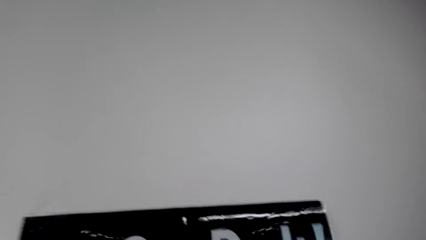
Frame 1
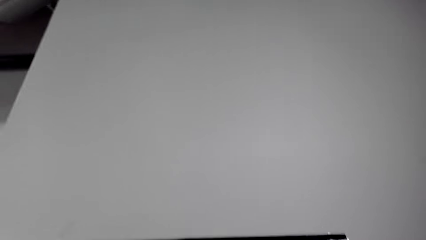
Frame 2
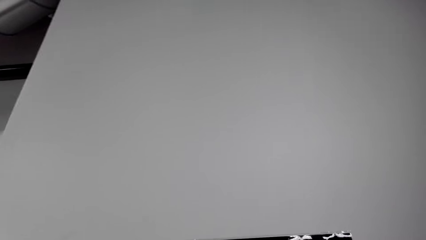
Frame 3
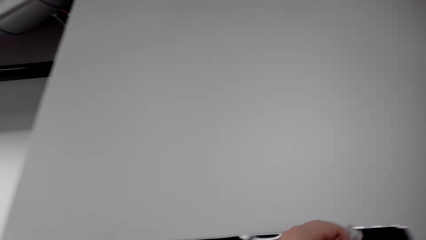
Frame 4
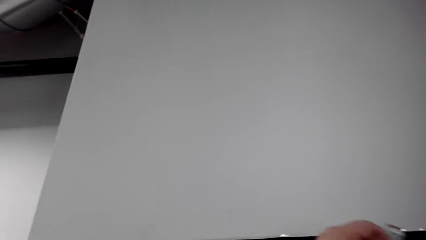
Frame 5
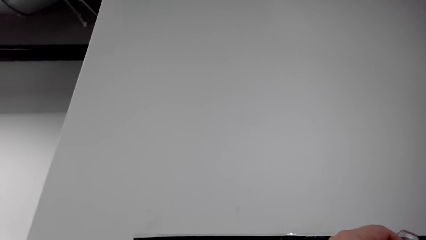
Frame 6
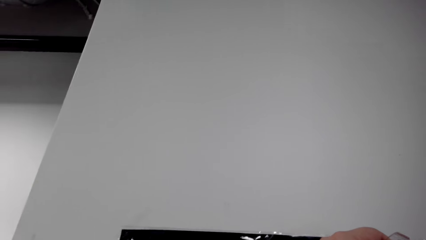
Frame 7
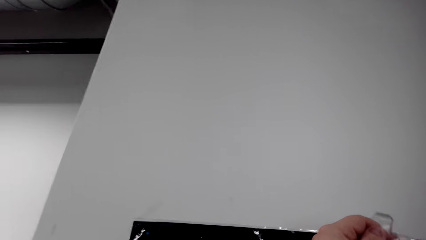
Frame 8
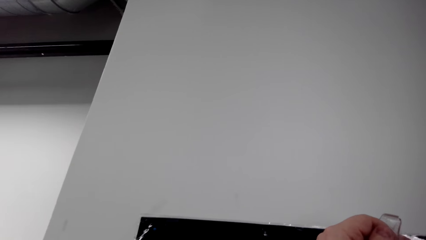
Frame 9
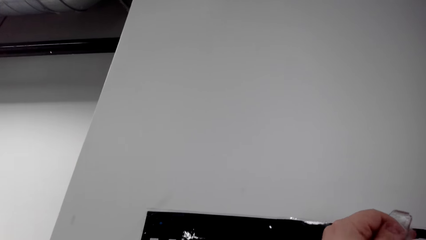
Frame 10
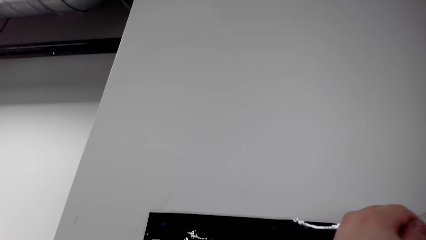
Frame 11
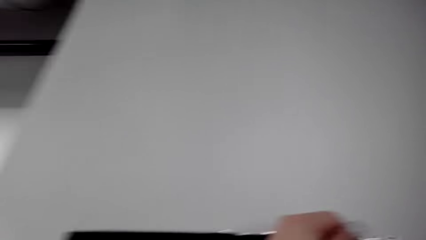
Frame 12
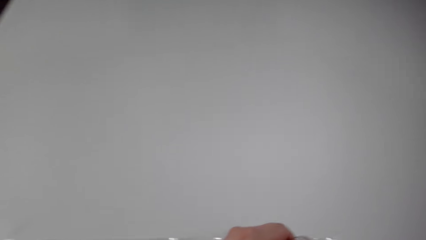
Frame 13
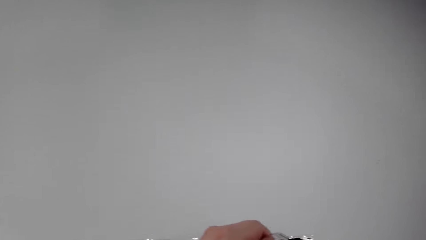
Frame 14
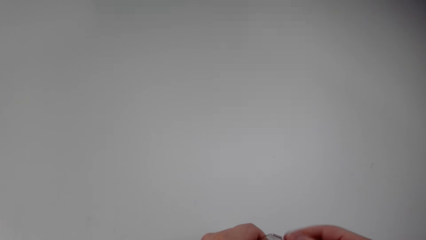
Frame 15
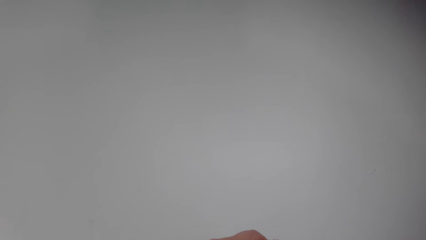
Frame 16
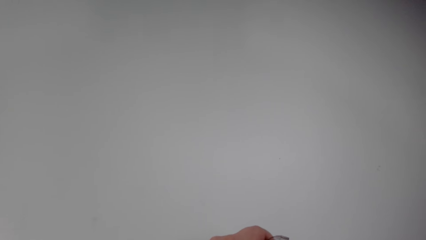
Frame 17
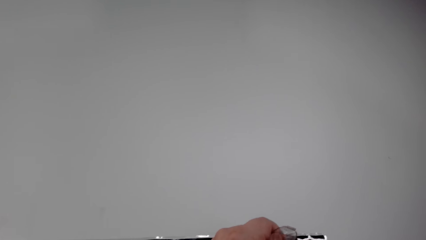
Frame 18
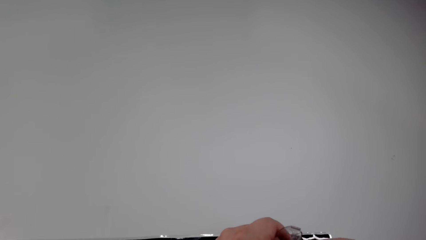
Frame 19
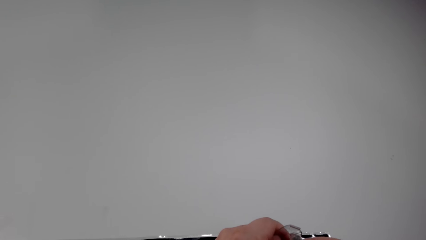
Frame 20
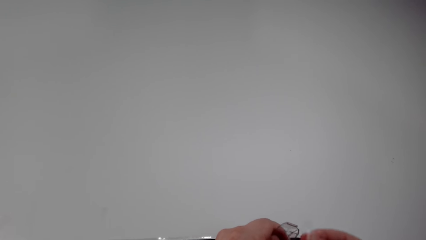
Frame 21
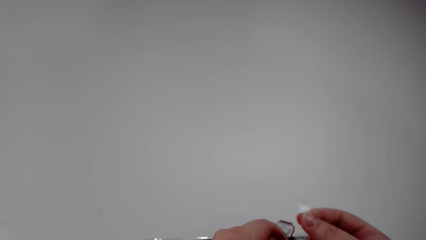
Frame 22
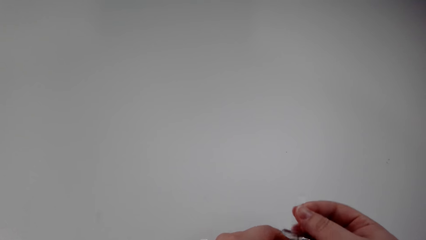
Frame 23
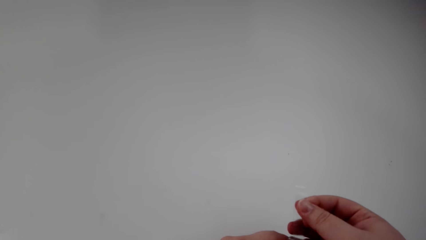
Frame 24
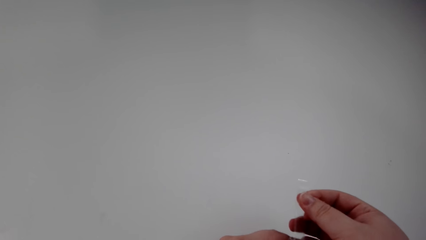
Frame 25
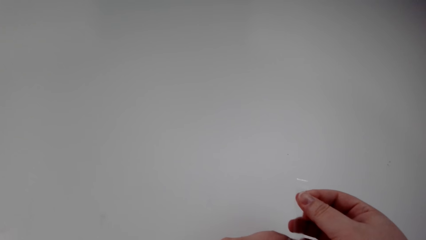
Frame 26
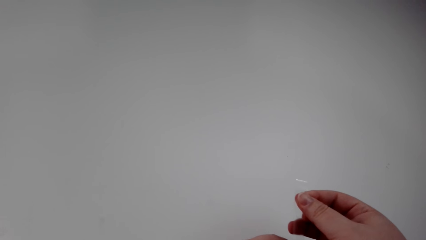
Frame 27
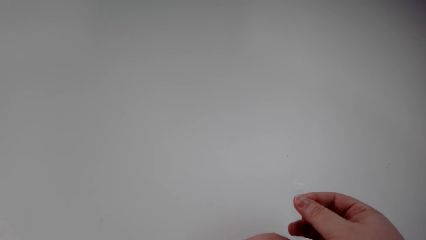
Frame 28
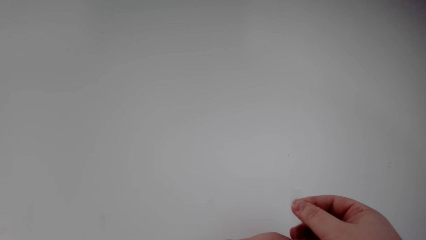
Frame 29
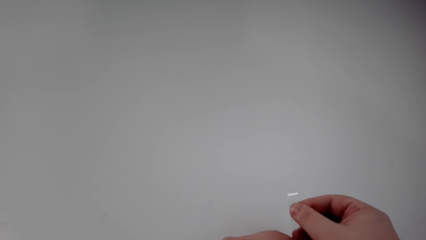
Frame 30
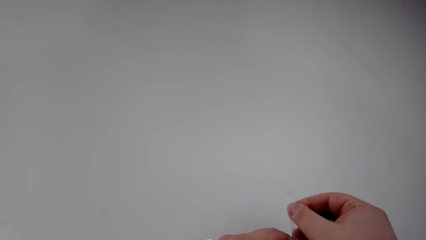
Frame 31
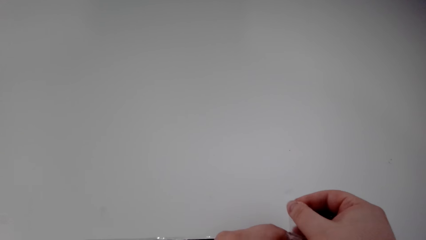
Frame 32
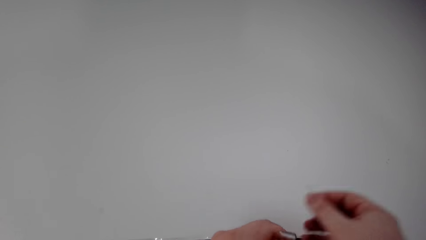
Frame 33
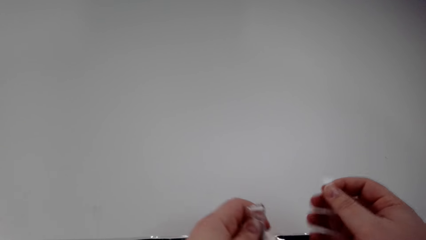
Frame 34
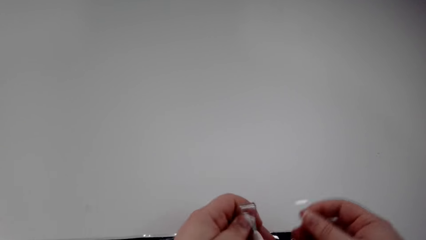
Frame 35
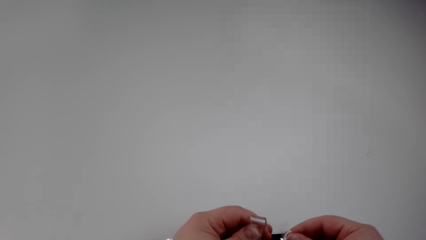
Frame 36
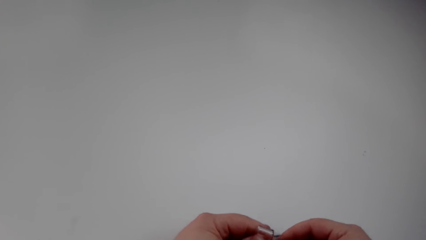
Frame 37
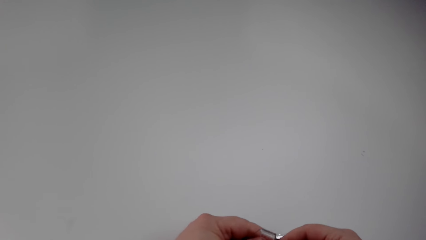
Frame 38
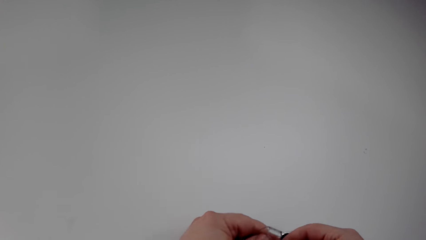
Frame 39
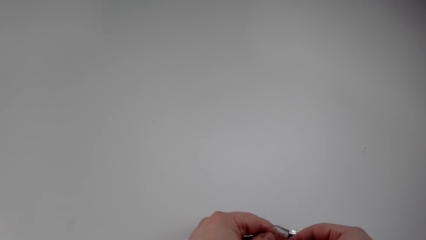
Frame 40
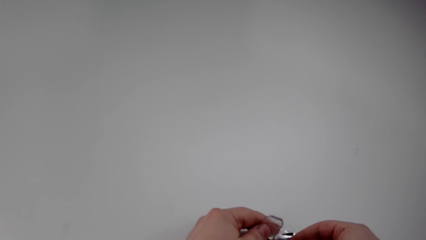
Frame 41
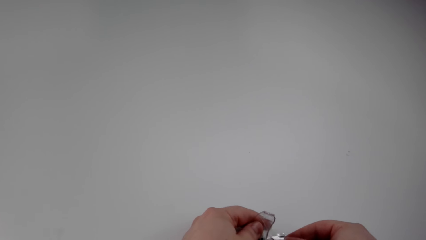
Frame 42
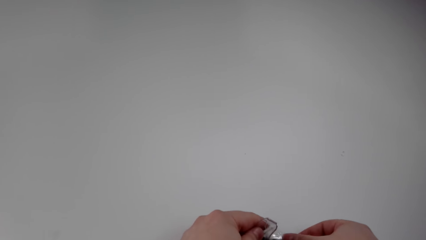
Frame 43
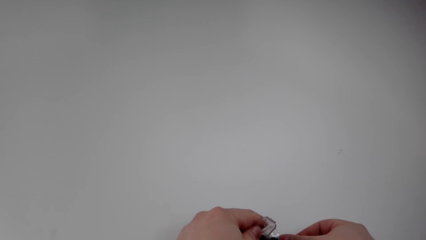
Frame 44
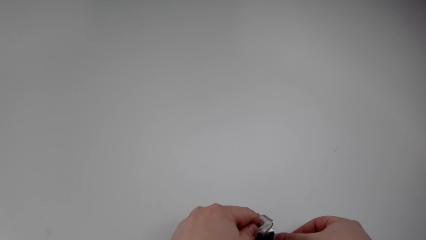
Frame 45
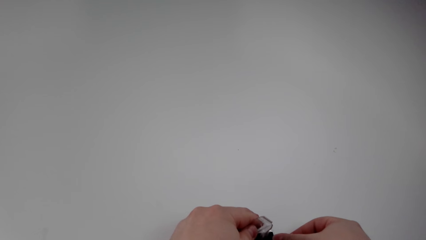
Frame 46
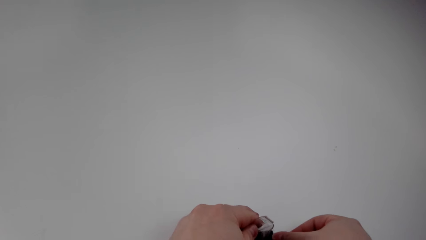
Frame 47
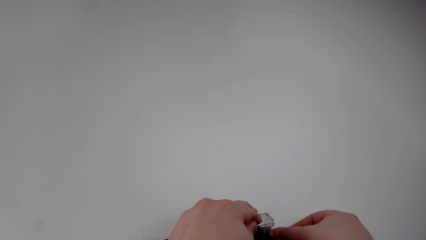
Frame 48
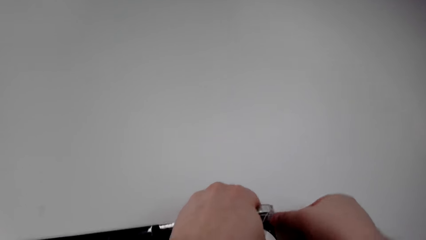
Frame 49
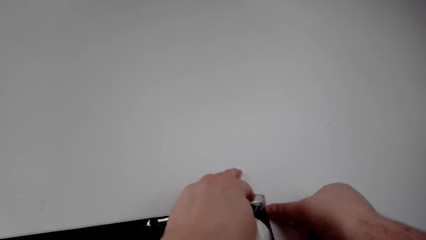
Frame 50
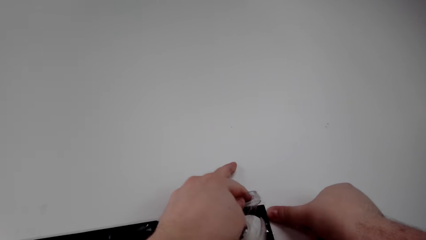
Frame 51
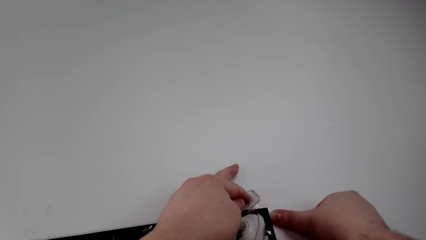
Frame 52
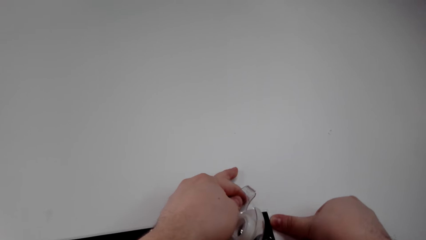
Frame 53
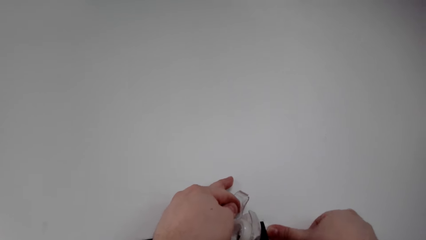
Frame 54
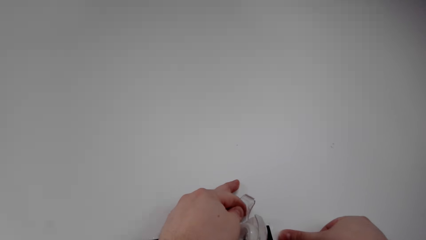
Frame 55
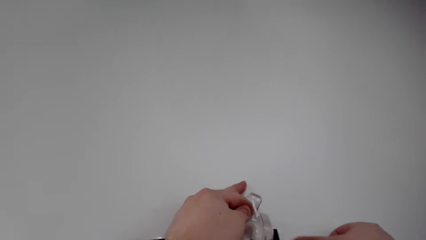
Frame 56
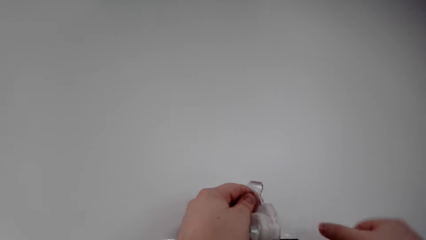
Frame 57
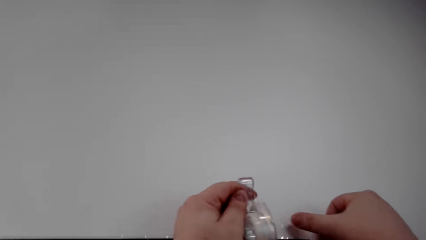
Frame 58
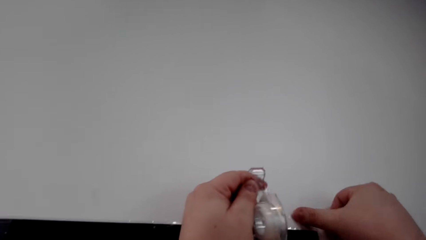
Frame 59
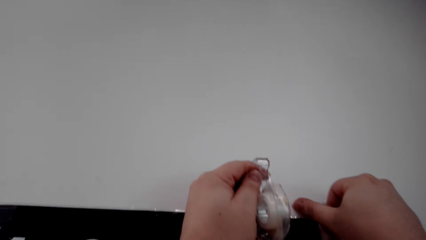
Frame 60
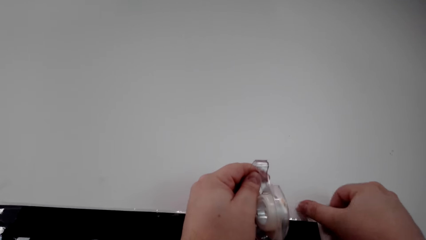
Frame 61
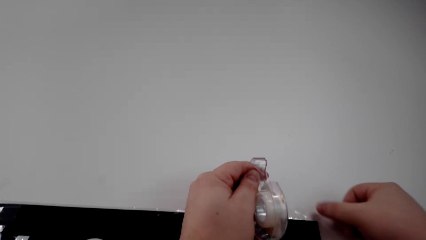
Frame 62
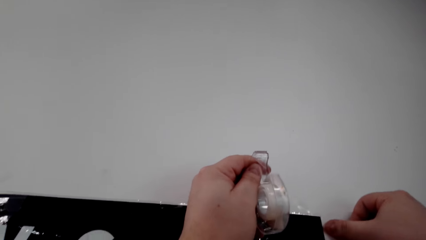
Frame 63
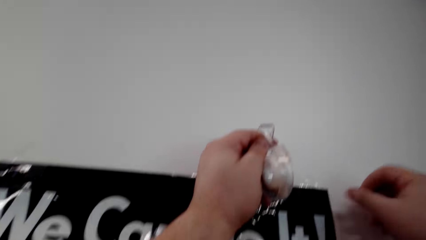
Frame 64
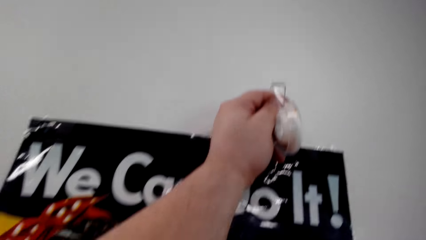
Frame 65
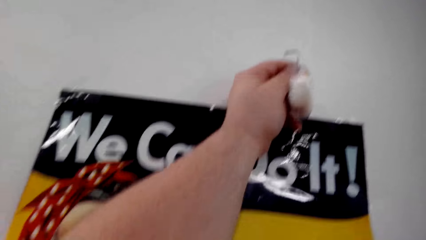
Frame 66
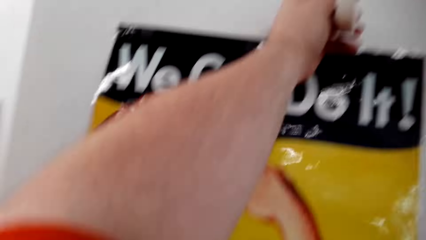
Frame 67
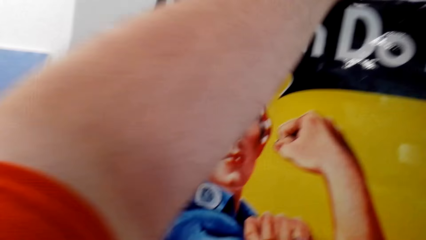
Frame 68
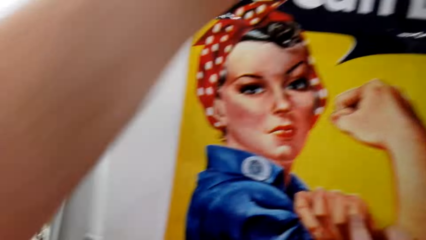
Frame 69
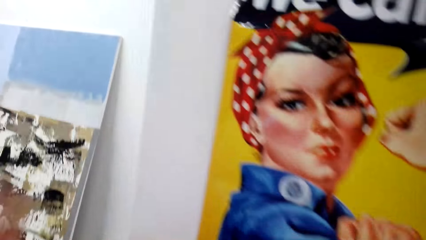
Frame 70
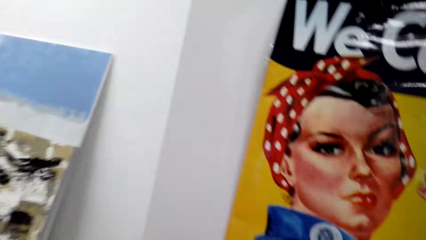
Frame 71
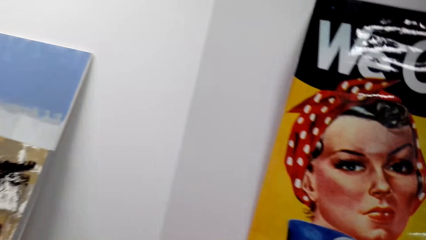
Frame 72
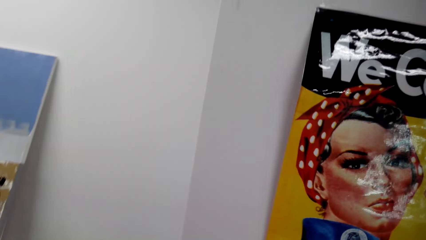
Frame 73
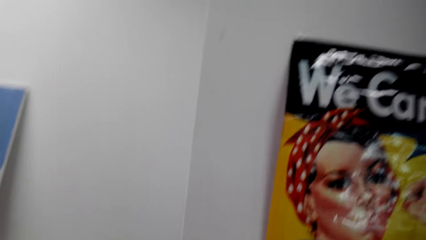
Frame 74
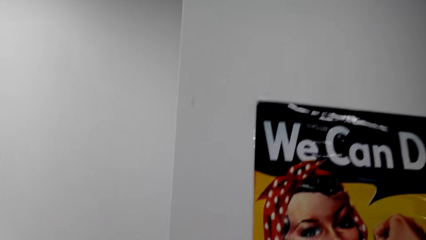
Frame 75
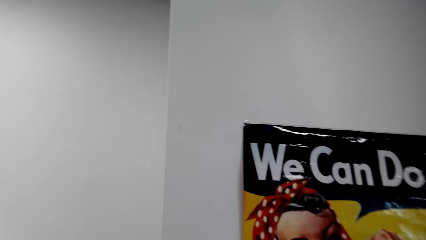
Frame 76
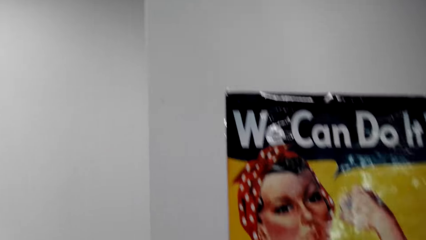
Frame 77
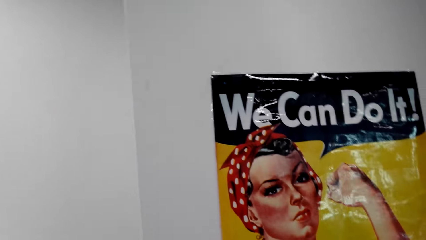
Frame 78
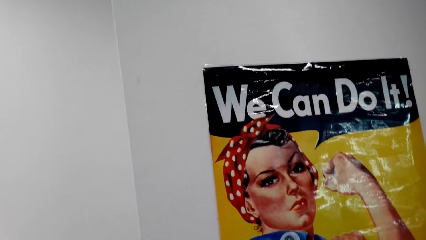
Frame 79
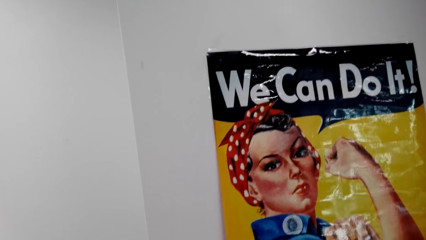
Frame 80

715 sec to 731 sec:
The camera wearer moves along. They hold tape. They cut the tape. They stick the tape on the canvas wallpaper on the wall.
